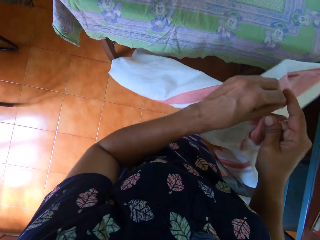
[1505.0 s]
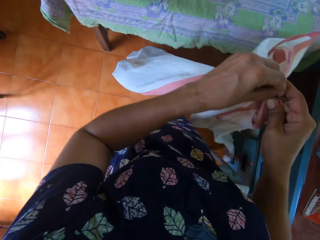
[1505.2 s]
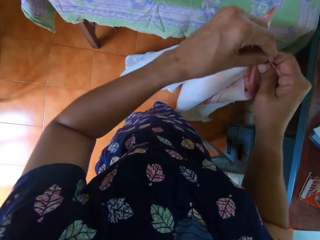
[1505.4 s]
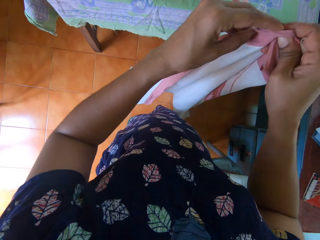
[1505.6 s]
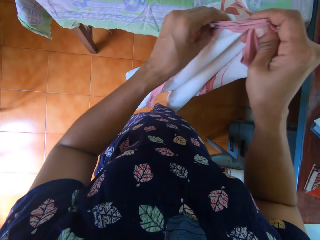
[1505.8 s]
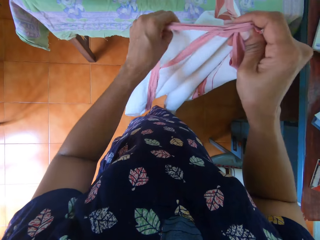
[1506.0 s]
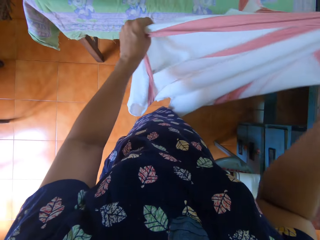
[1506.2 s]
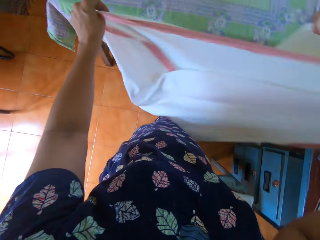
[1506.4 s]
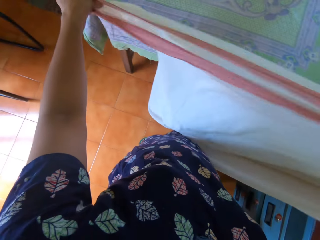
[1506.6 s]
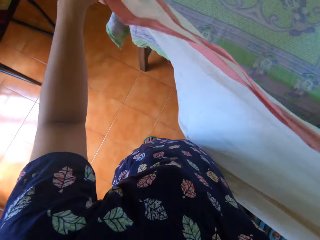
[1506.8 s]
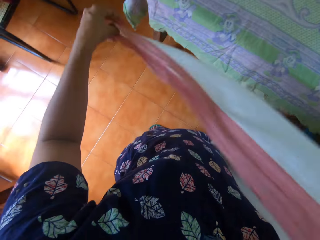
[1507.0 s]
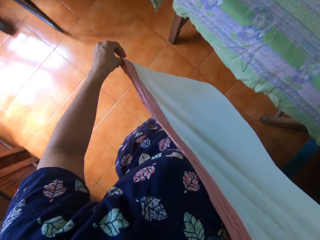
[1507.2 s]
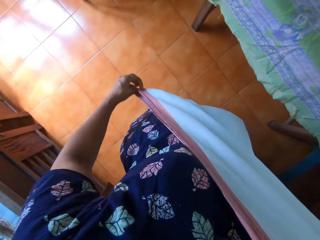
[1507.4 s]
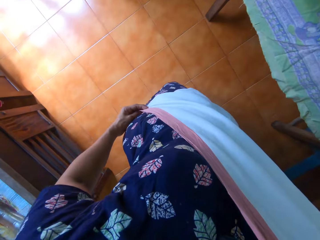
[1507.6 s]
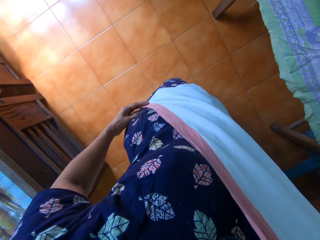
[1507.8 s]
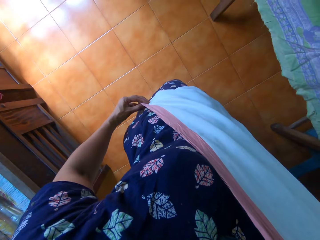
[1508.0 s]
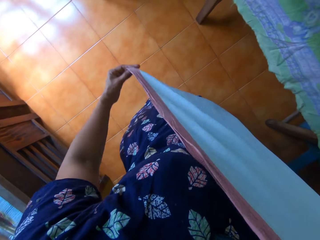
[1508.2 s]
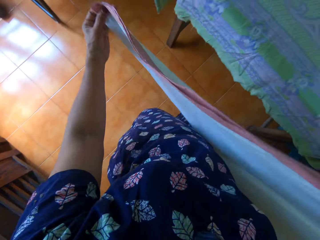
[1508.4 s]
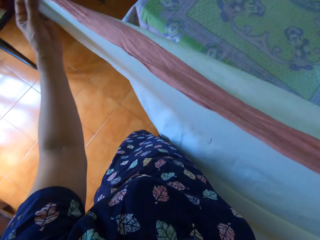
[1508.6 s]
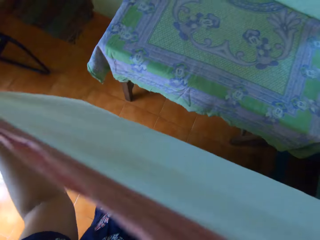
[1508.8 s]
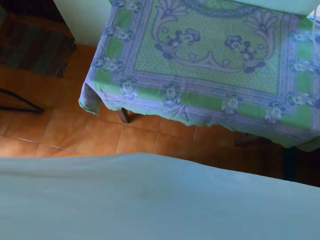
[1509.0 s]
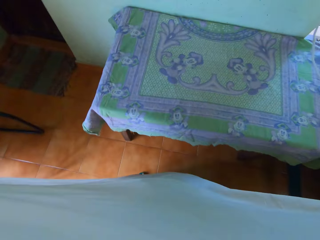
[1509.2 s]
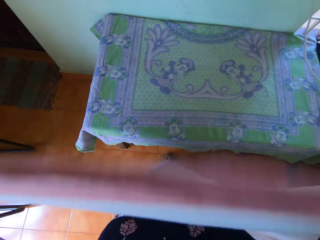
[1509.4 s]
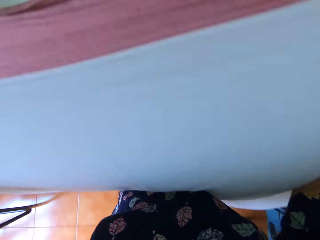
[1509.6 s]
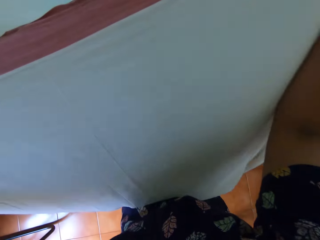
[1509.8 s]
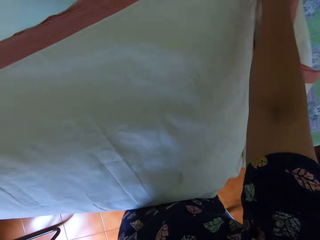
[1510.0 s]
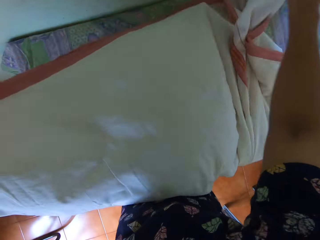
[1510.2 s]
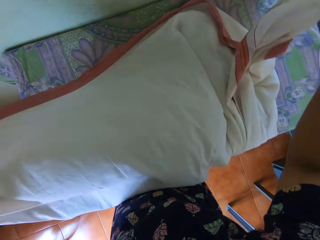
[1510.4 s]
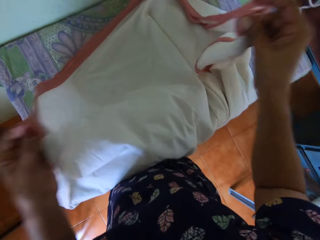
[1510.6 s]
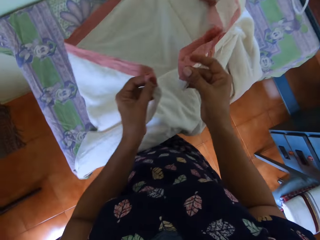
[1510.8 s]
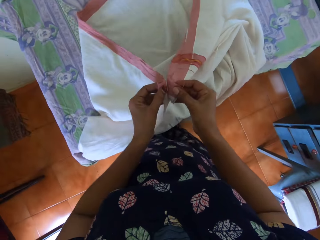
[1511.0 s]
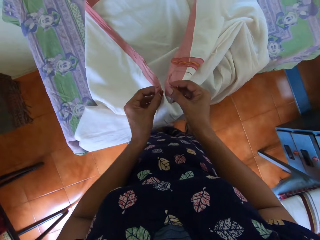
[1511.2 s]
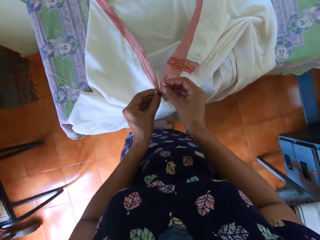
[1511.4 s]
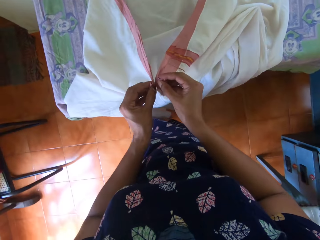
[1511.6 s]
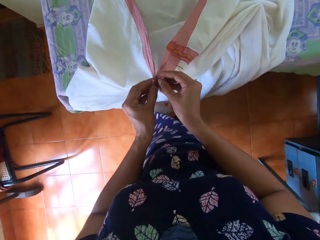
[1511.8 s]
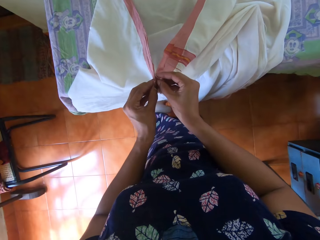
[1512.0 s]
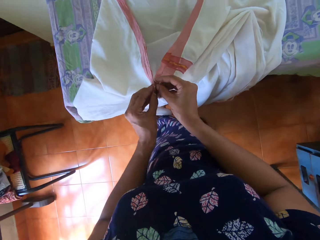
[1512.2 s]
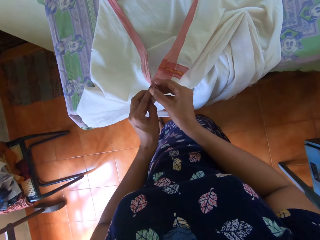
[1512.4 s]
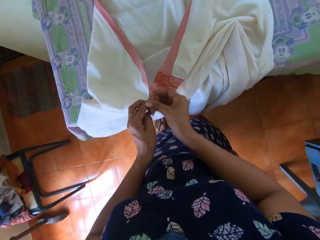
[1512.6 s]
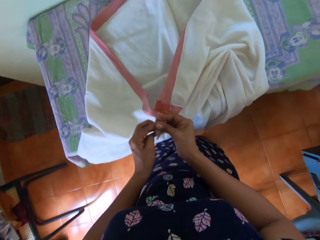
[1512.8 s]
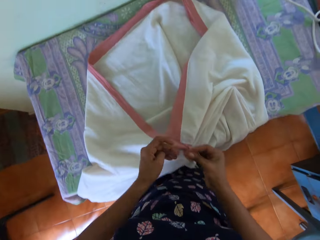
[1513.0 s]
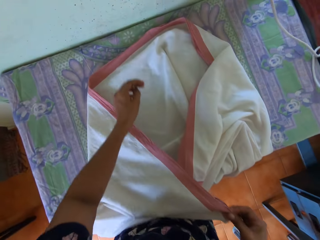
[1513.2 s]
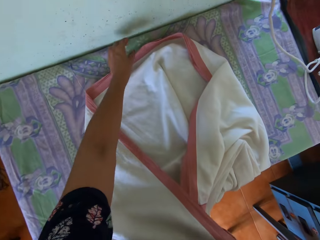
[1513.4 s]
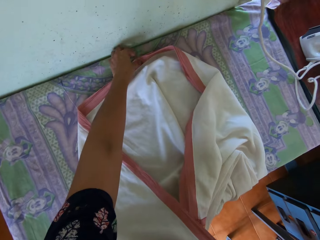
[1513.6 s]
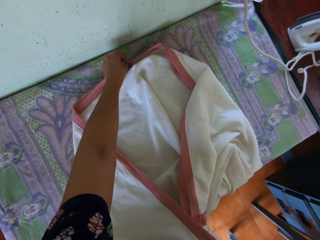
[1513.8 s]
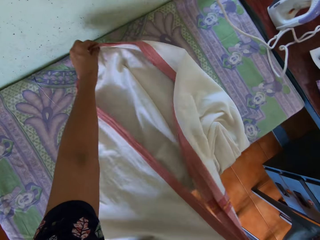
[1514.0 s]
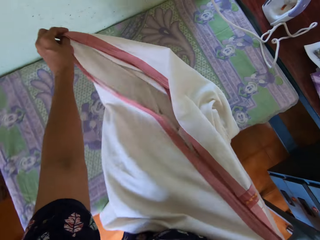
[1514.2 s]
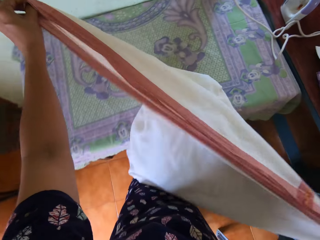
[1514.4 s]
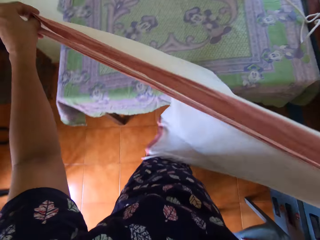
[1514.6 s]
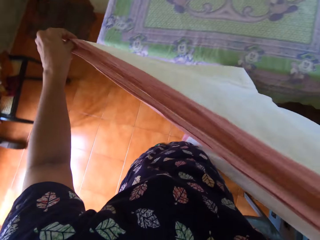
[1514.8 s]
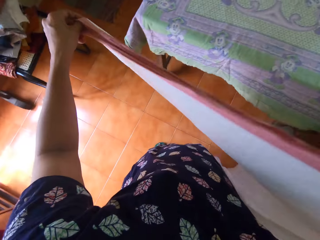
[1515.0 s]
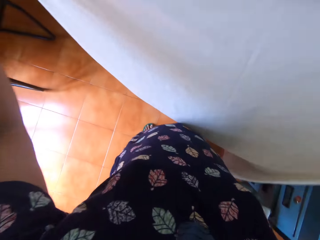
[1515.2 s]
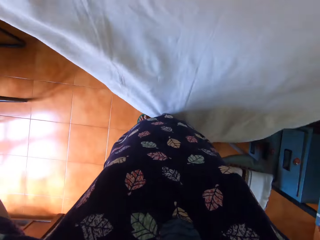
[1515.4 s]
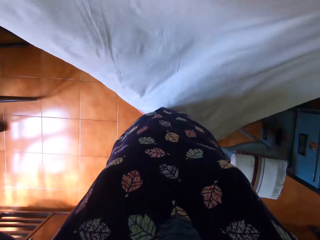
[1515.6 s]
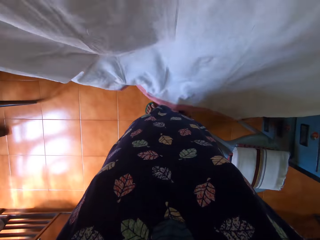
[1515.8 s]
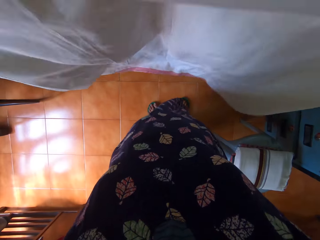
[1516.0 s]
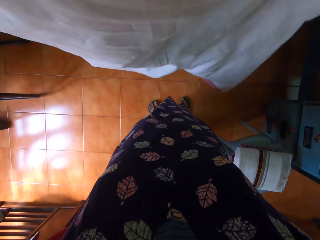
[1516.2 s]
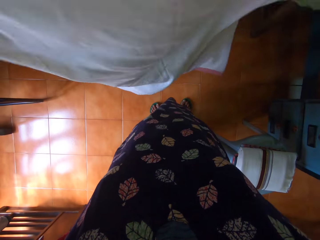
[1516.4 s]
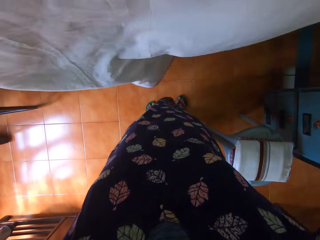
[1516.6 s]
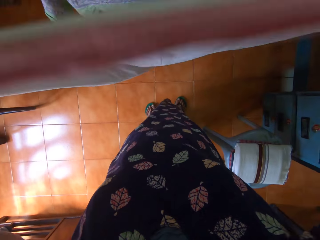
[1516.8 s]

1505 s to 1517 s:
The camera wearer drops the cloth on the table. They fold the piece of cloth with both hands. They place the piece of cloth on the table.

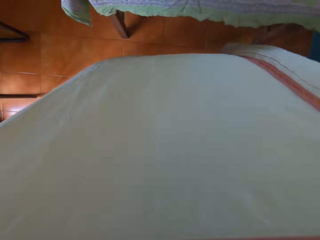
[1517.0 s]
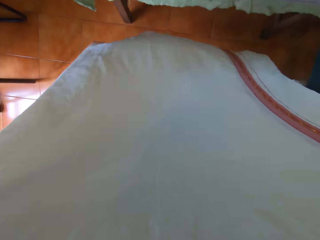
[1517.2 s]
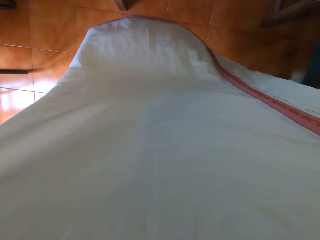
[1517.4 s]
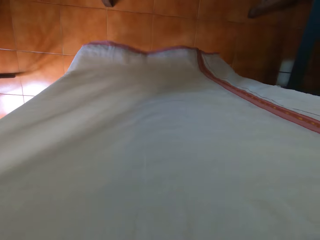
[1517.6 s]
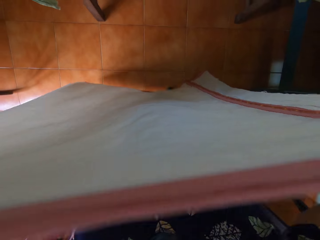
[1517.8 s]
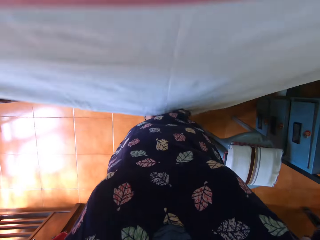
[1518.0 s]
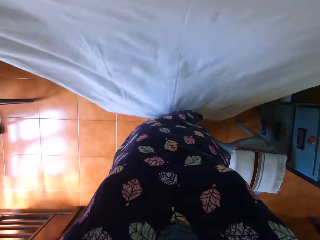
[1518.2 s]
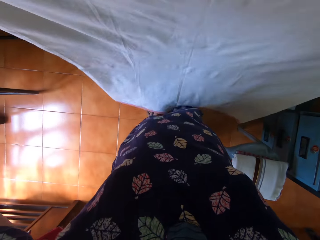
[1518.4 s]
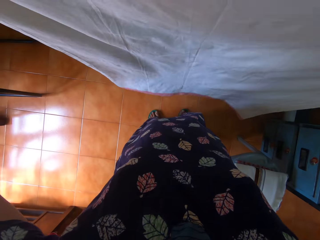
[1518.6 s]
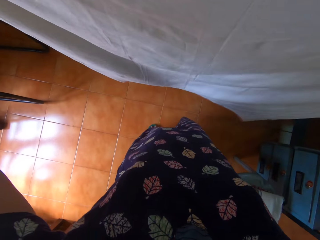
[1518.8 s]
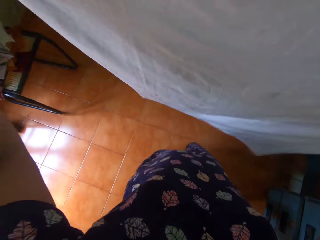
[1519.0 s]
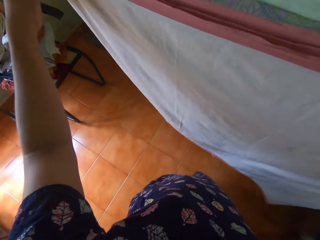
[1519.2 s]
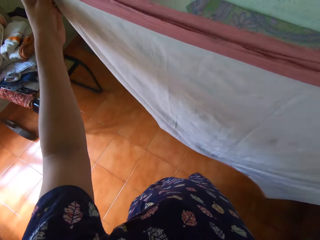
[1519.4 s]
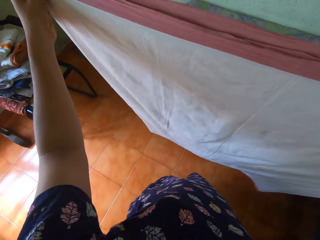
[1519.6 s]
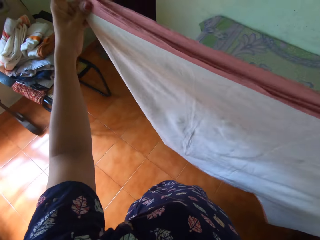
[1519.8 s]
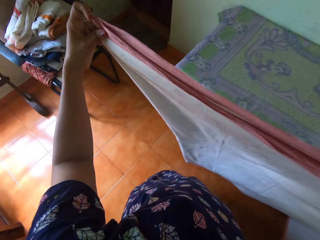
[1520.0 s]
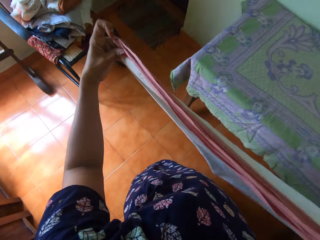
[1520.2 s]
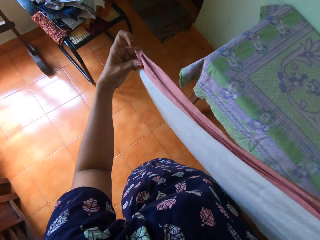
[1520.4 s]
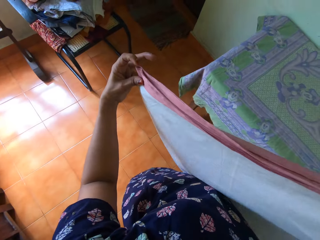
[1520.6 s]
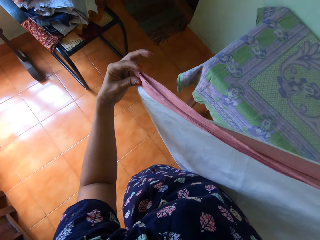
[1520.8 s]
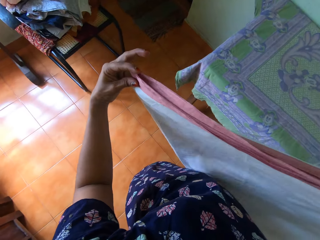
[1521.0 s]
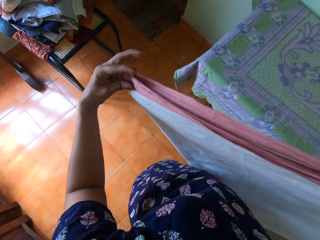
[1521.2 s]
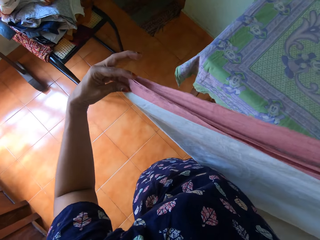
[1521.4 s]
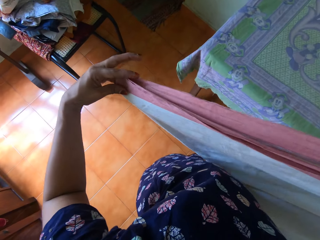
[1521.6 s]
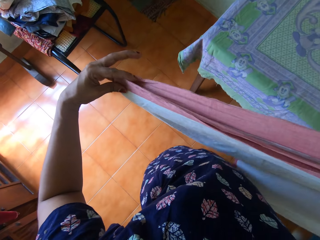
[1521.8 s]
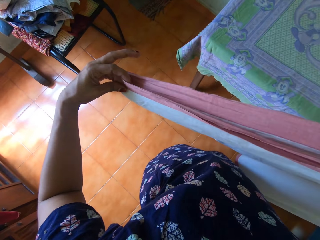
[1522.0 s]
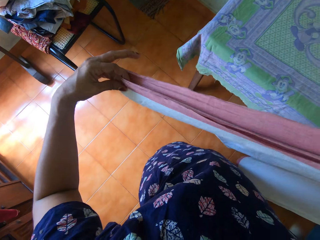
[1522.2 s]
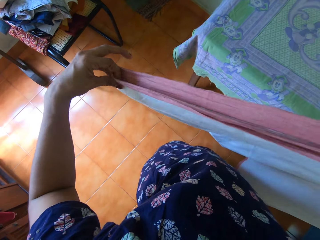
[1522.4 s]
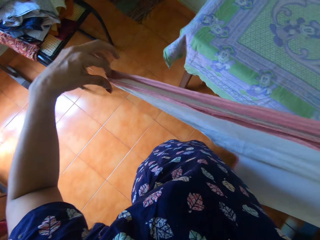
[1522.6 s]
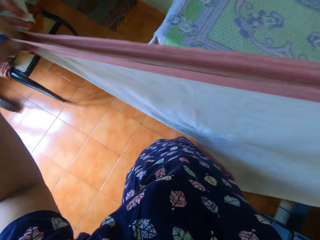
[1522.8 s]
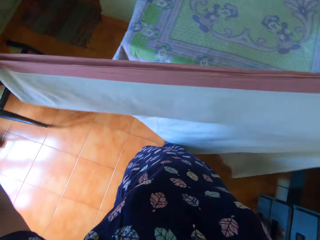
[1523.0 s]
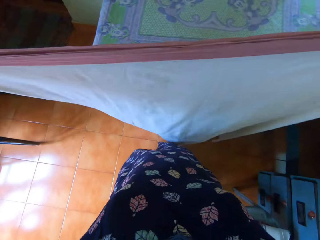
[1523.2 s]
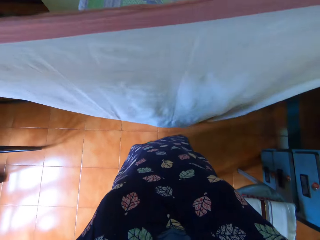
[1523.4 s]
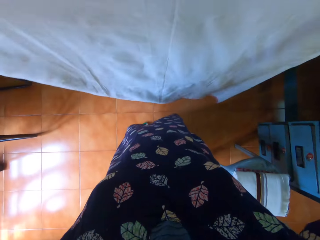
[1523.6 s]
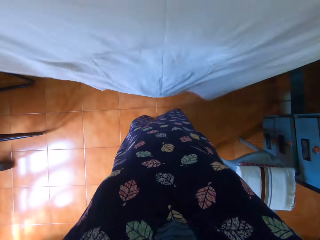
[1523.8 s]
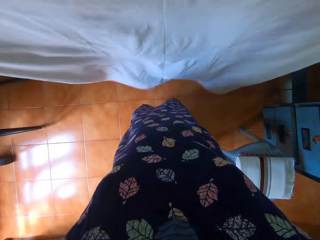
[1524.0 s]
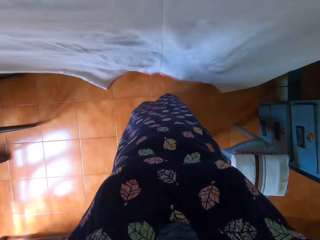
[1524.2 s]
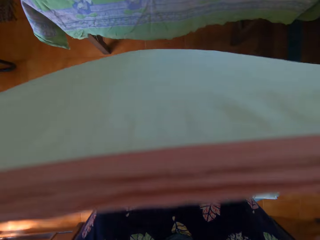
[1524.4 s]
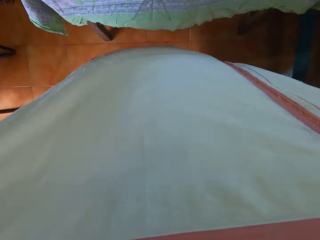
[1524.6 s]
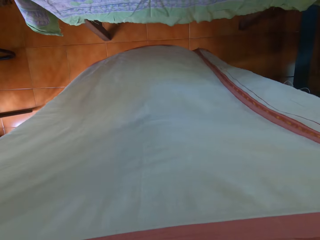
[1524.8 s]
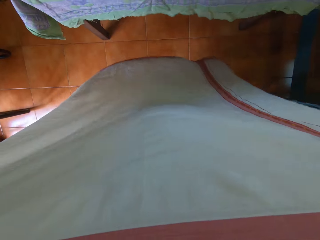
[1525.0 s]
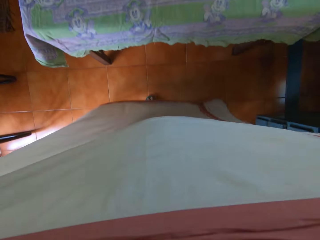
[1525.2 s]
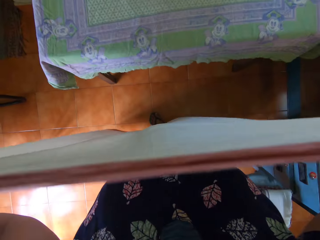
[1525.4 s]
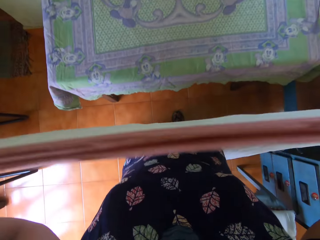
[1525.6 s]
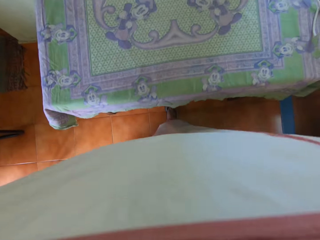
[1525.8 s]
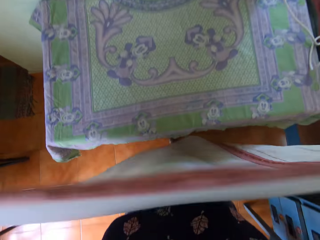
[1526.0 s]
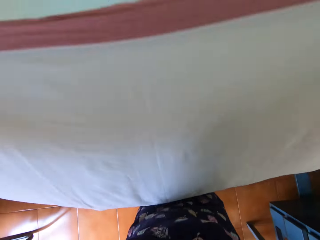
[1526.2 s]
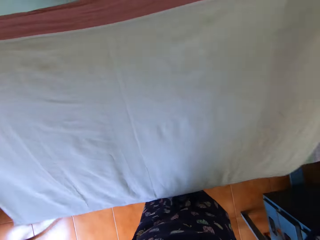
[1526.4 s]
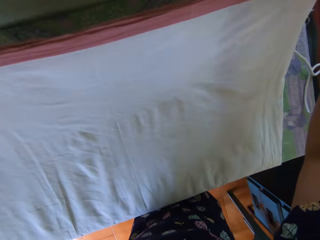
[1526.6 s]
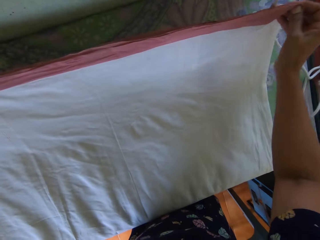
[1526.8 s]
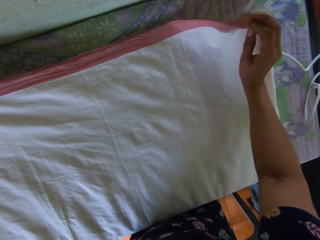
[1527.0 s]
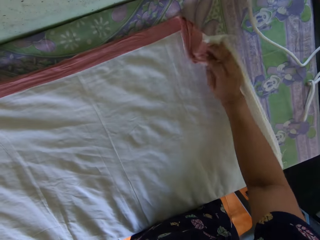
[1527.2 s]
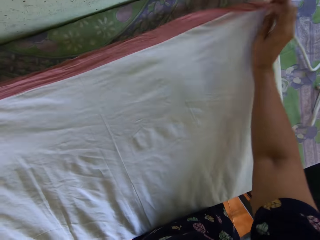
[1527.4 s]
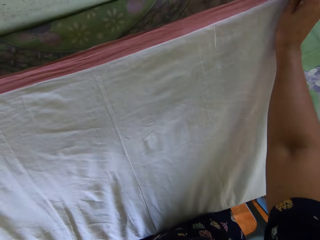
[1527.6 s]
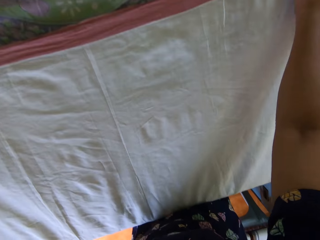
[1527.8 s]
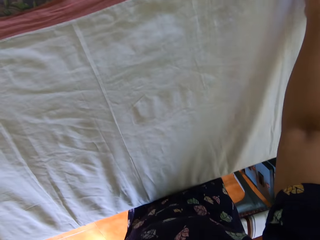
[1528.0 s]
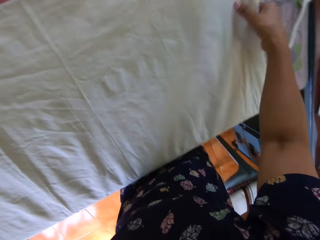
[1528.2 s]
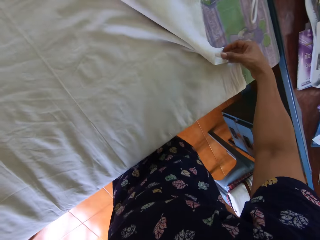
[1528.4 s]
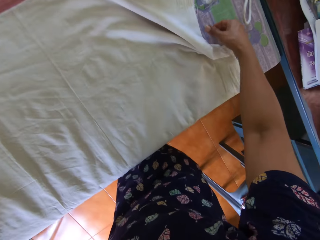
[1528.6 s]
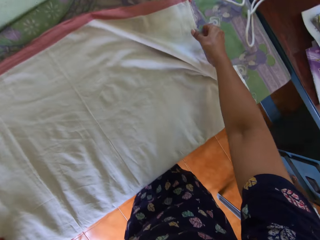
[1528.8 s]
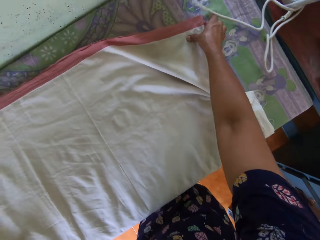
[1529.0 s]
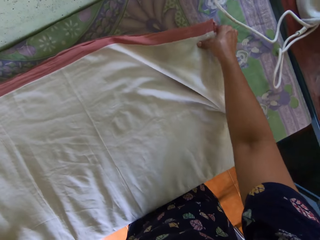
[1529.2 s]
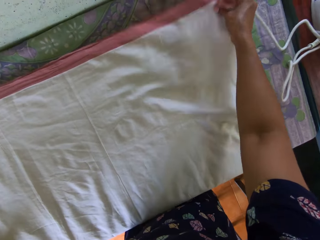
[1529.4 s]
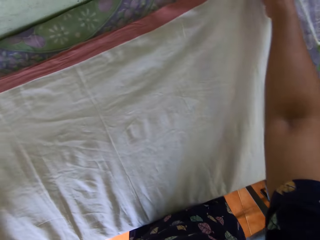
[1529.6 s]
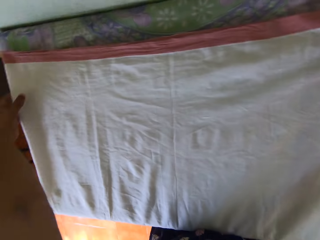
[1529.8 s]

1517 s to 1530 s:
The camera wearer places the piece of cloth on the table. They straighten the piece of cloth with both hands.
